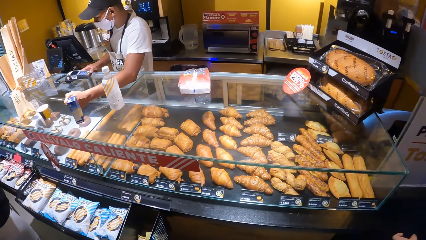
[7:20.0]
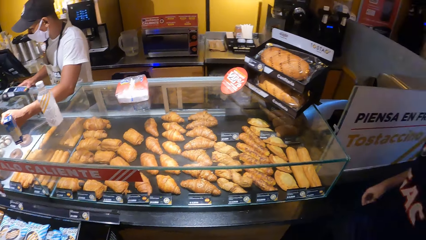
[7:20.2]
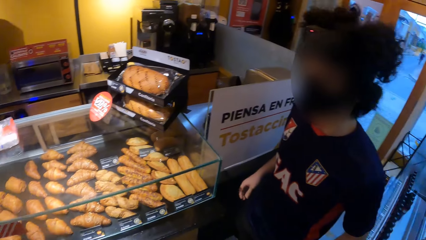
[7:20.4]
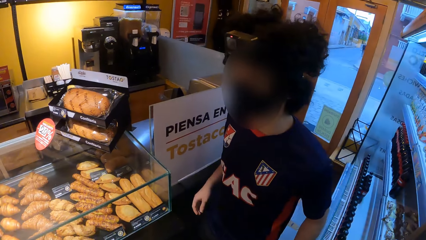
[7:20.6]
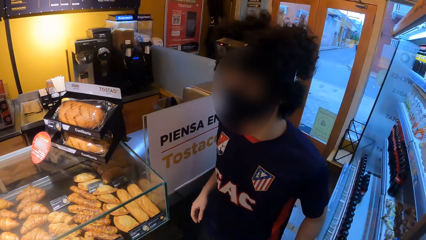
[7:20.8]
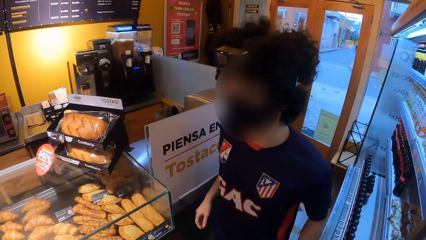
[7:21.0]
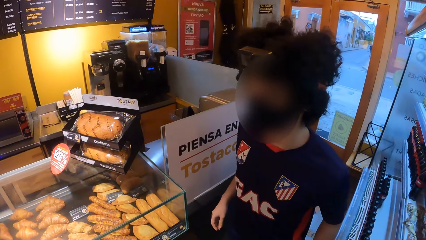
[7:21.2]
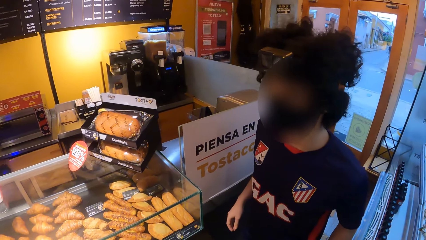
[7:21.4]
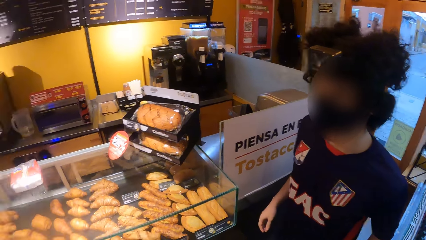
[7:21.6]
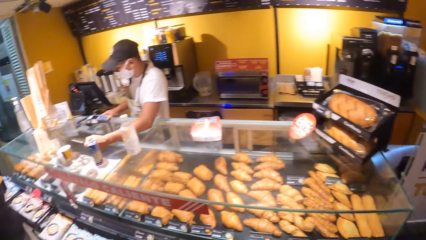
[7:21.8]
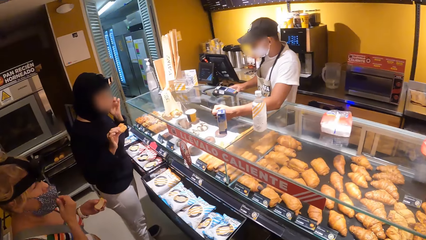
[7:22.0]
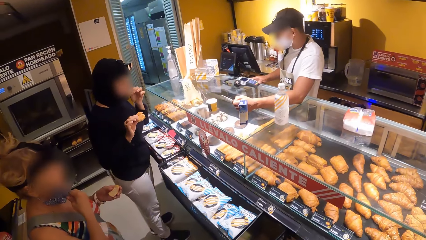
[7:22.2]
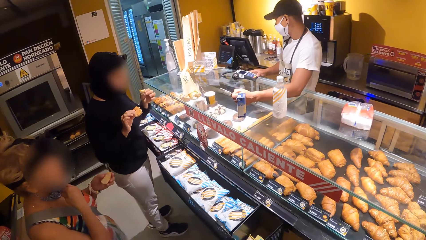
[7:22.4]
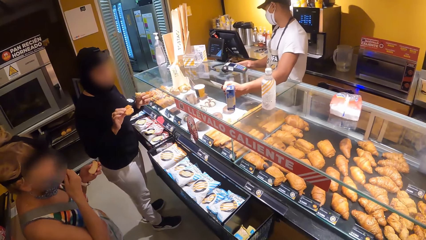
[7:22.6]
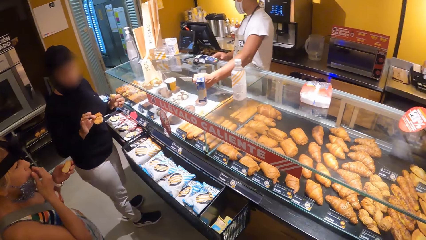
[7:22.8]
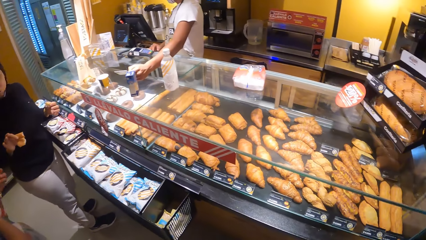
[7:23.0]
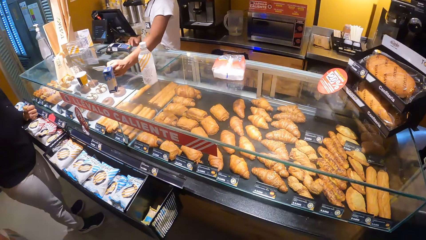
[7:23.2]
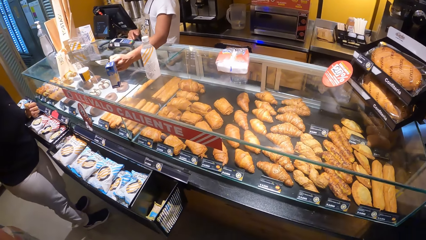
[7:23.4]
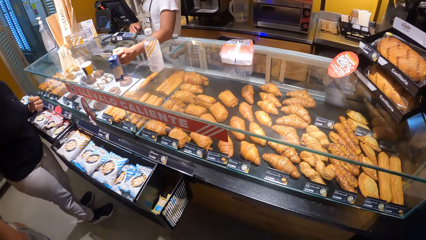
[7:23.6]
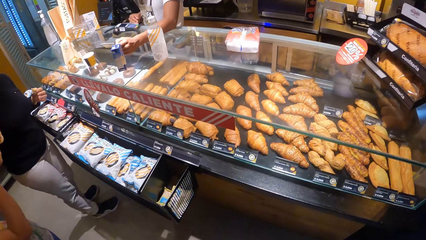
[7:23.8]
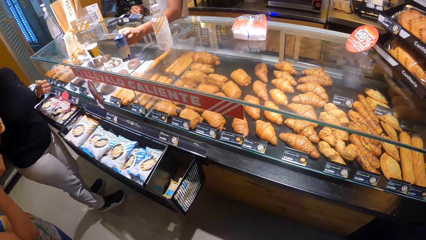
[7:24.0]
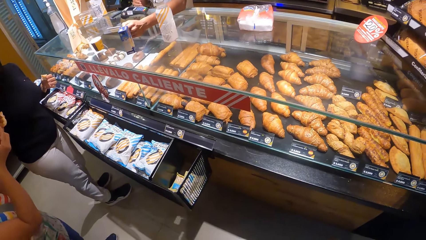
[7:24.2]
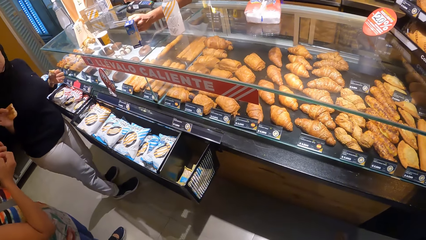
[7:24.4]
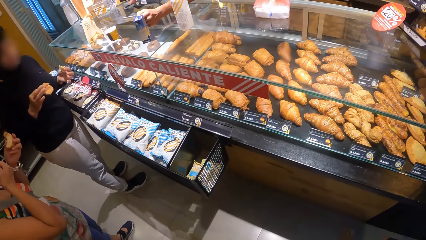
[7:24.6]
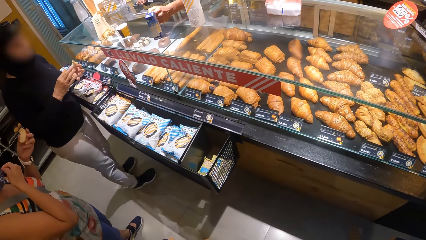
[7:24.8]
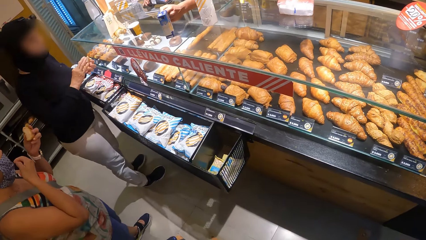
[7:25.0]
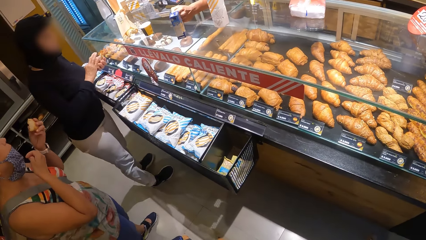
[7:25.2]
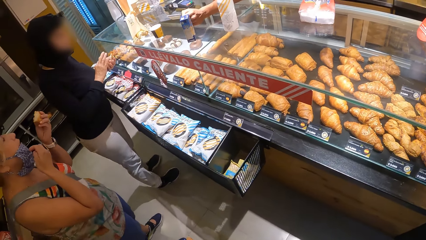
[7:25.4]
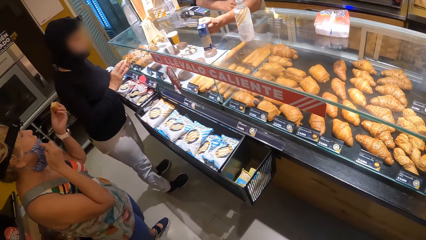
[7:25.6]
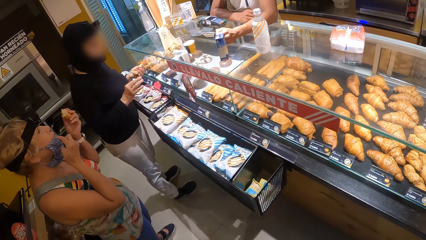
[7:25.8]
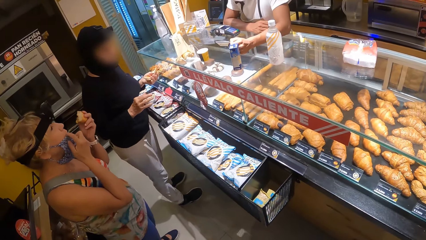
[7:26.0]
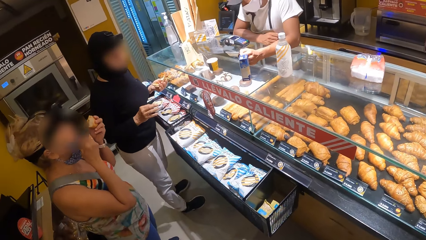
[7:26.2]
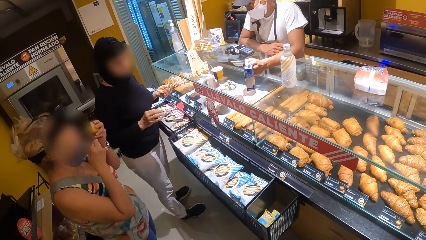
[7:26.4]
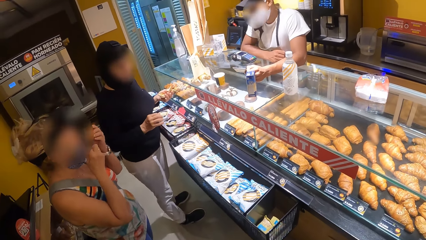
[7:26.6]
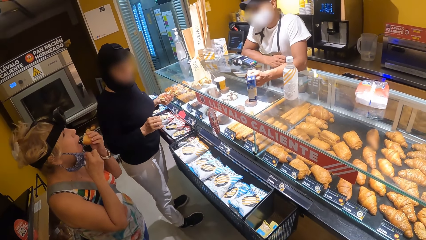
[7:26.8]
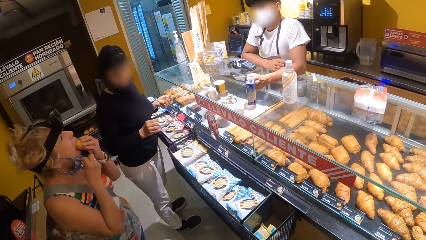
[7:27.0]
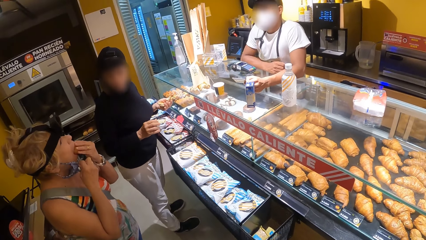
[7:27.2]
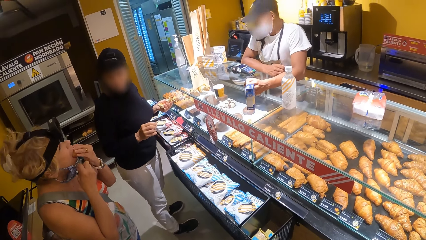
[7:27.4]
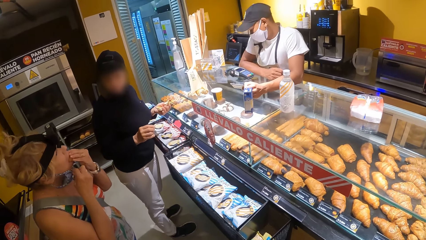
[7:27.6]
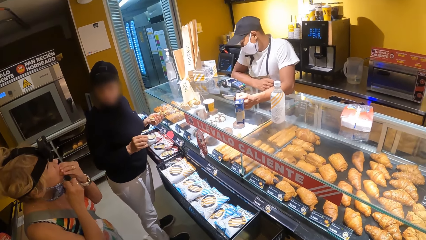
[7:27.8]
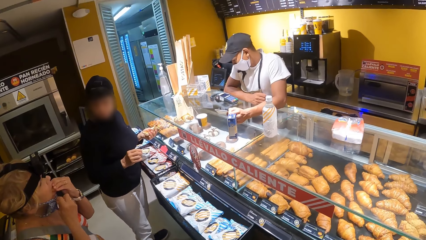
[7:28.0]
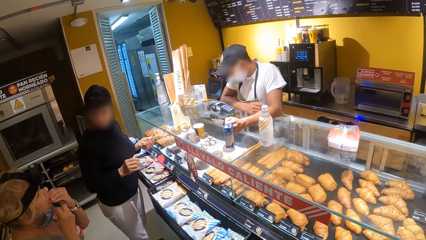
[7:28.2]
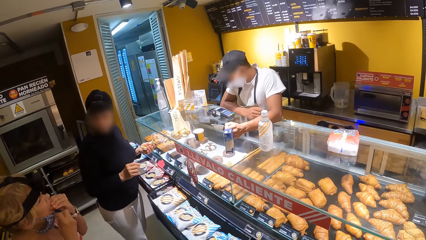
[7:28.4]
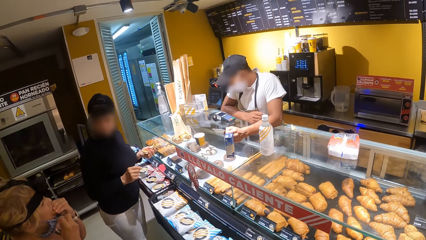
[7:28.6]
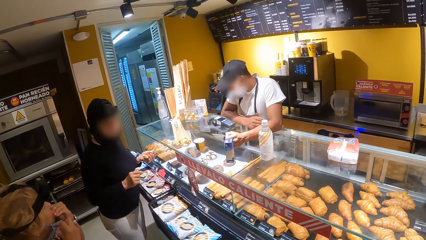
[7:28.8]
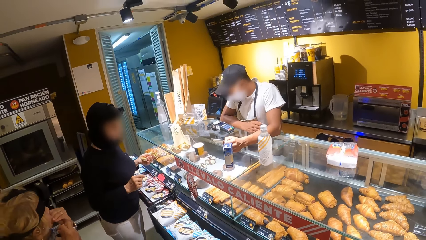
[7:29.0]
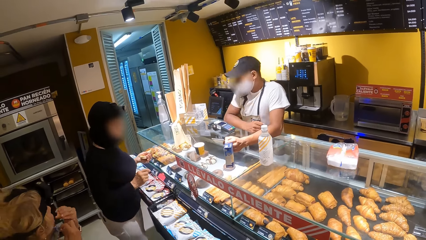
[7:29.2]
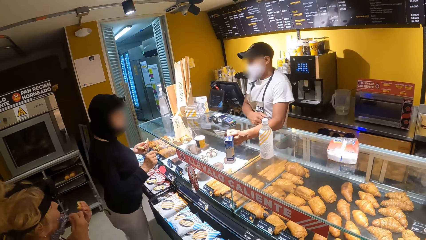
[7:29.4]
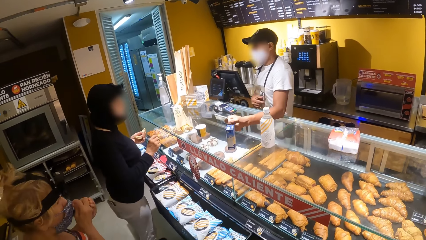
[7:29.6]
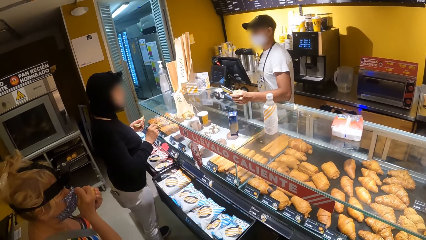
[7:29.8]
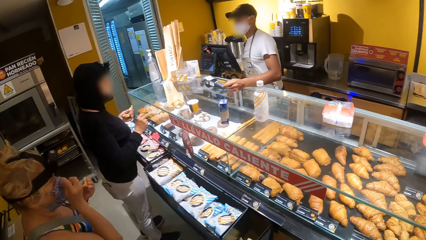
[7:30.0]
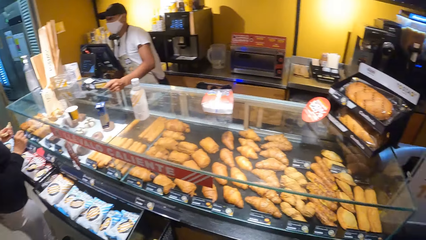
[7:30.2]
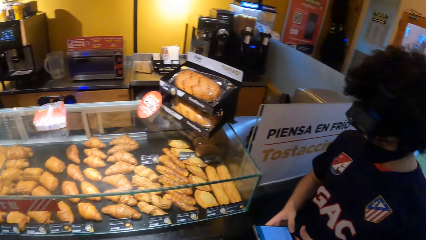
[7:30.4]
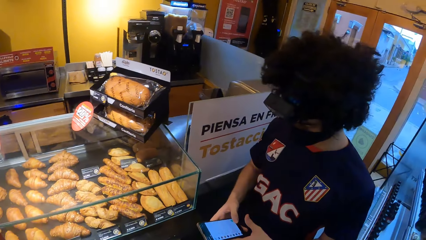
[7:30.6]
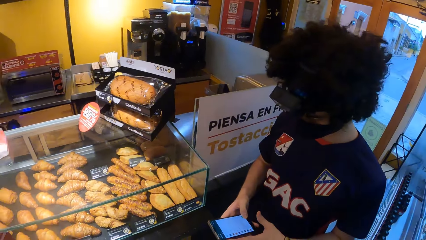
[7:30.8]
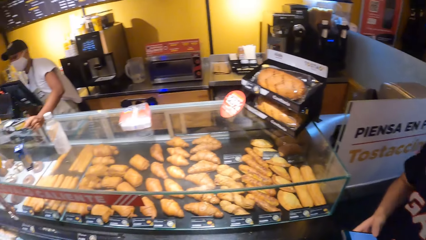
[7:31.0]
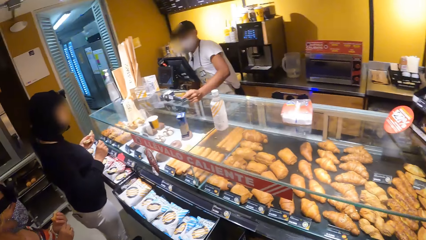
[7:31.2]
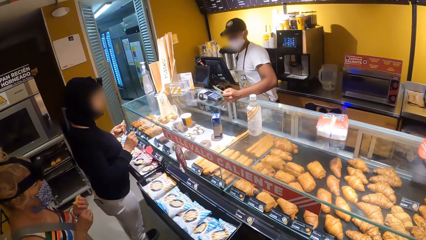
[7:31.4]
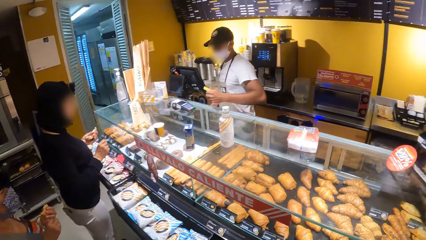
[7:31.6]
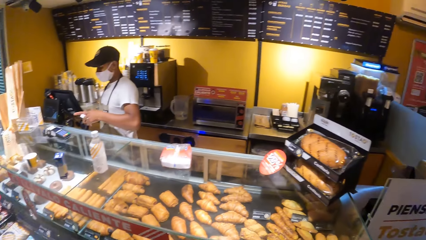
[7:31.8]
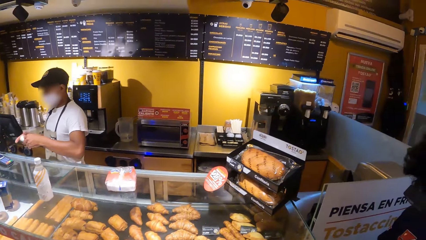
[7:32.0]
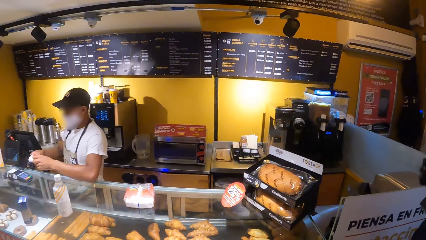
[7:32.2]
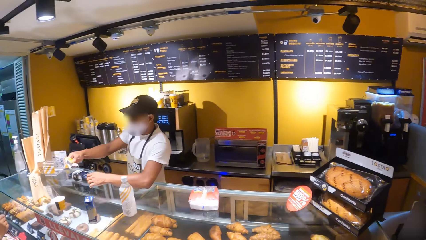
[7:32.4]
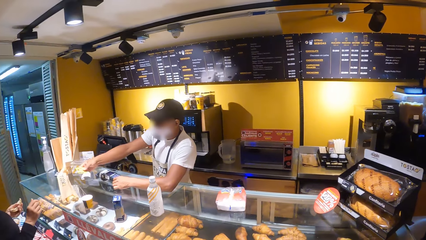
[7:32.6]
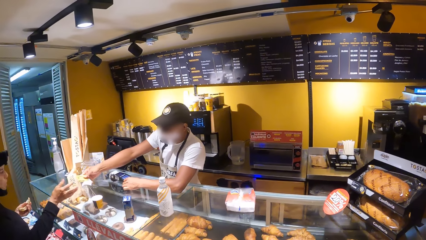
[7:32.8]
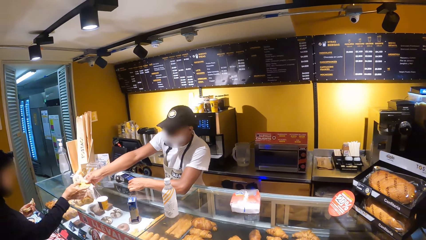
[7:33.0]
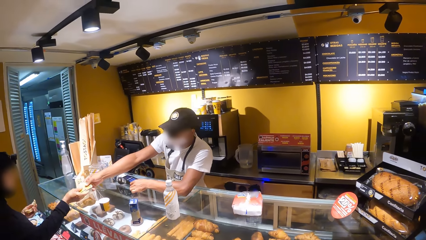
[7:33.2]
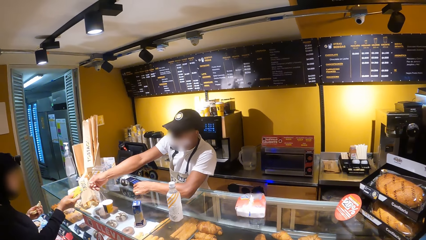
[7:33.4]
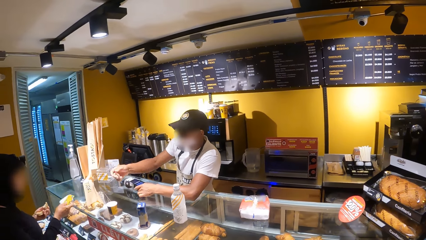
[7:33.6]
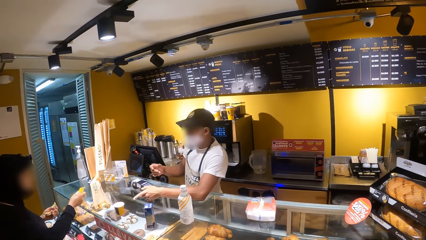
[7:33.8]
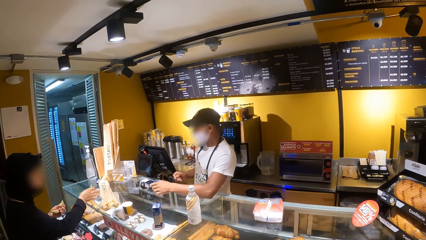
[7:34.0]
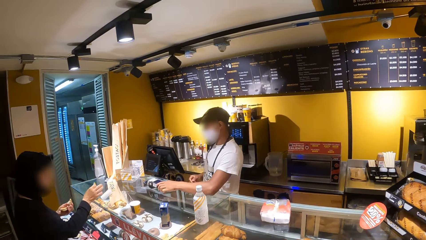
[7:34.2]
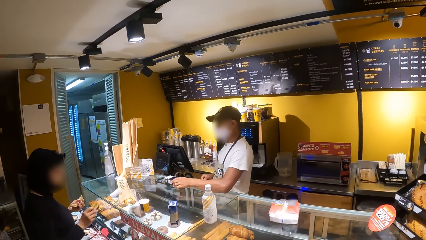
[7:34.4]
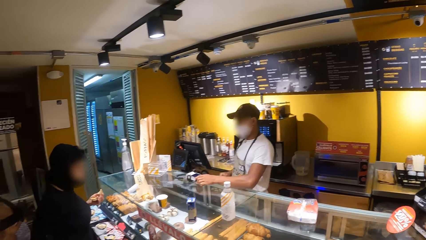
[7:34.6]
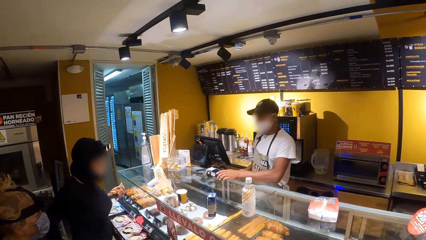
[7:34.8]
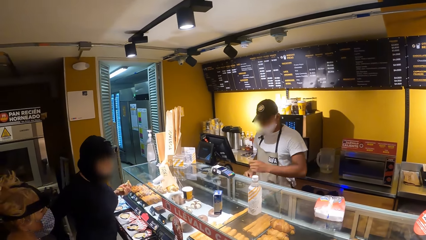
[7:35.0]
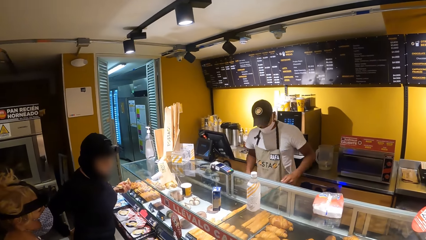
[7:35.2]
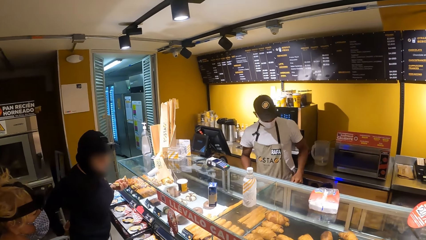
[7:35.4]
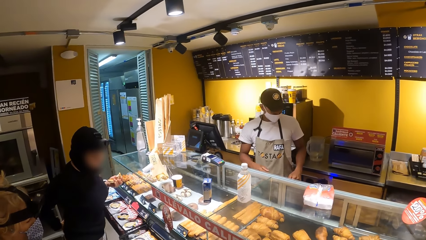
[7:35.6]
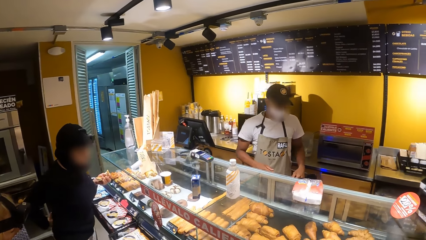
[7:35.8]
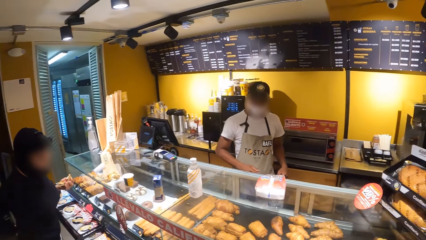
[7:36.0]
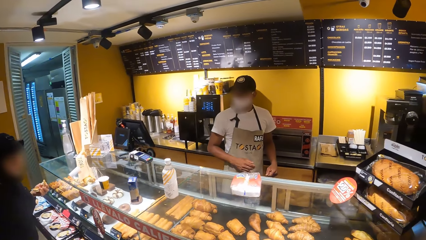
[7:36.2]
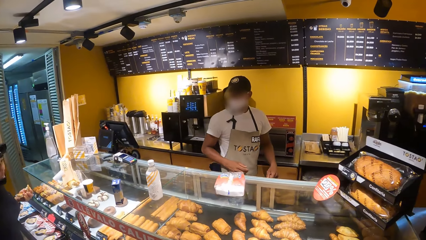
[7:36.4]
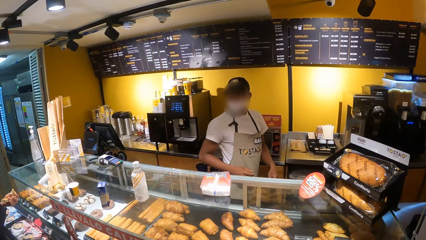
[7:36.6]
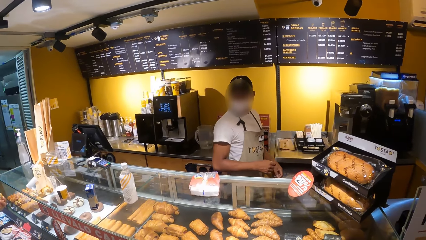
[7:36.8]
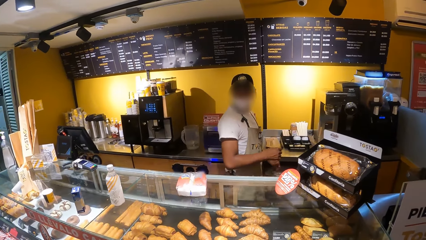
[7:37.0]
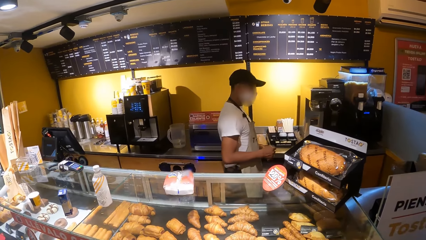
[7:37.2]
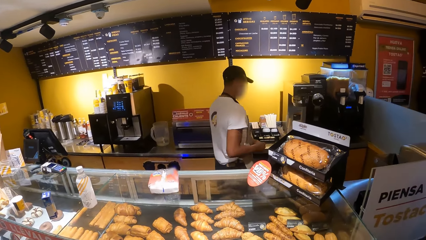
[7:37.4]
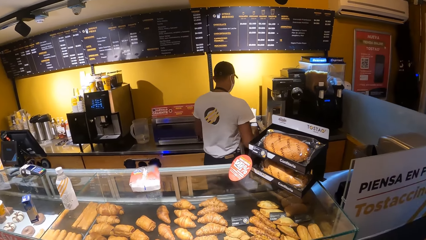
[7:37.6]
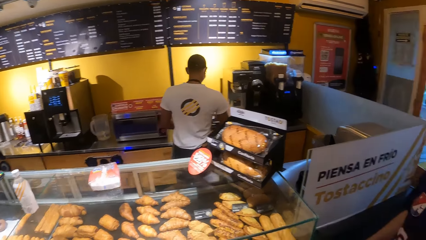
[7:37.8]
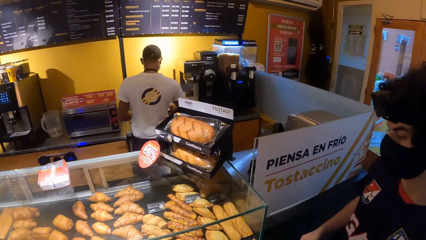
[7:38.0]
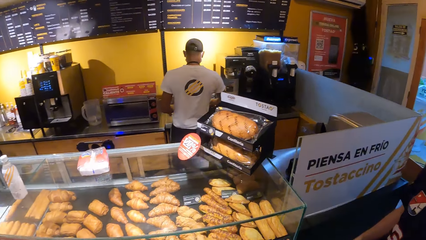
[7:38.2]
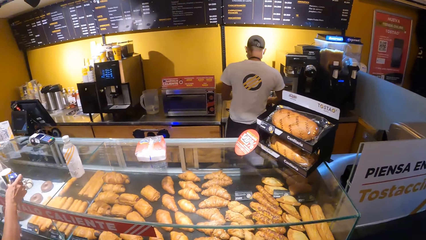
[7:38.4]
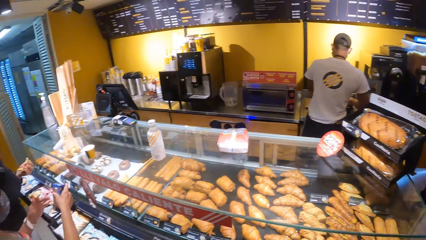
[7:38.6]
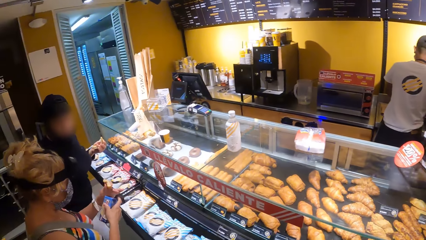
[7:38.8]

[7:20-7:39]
The camera wearer looks around. A cashier gives a woman a receipt. The cashier walks in a room.
